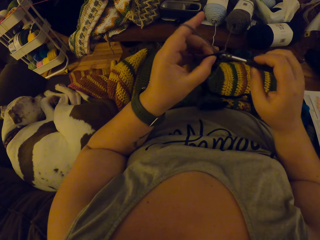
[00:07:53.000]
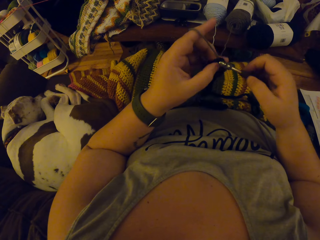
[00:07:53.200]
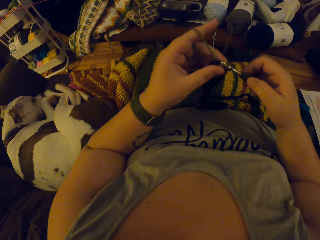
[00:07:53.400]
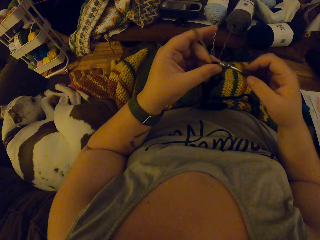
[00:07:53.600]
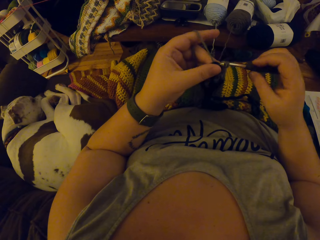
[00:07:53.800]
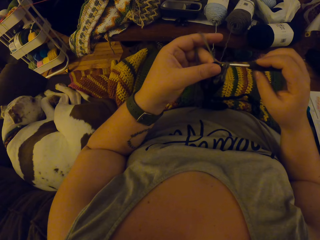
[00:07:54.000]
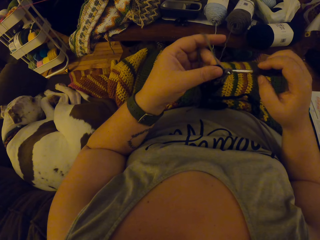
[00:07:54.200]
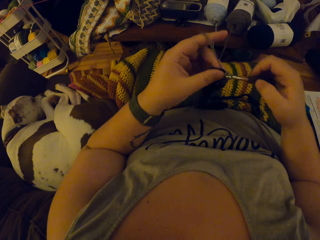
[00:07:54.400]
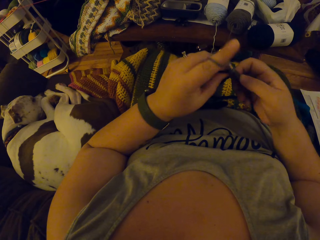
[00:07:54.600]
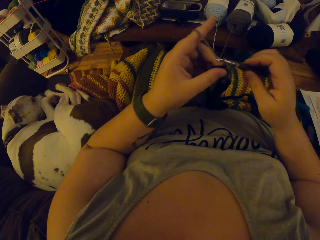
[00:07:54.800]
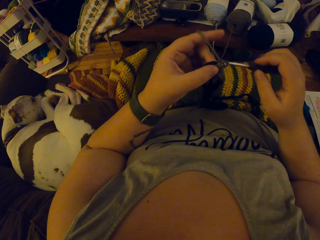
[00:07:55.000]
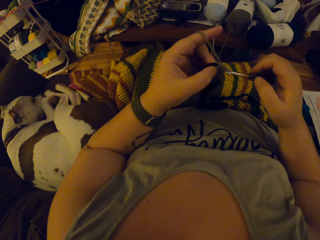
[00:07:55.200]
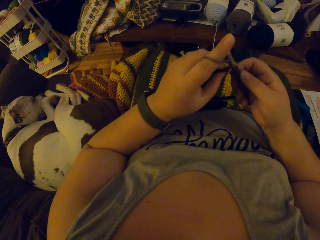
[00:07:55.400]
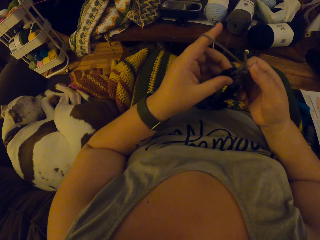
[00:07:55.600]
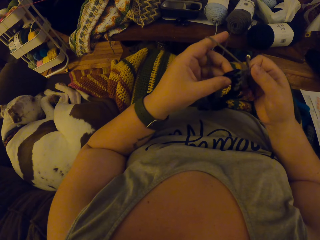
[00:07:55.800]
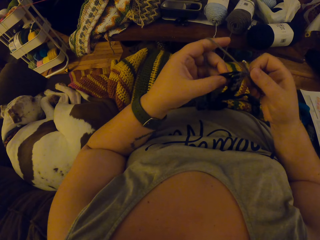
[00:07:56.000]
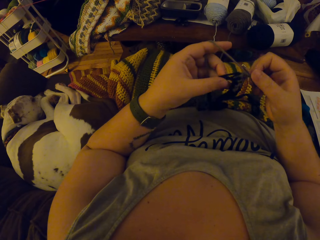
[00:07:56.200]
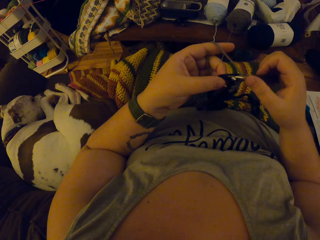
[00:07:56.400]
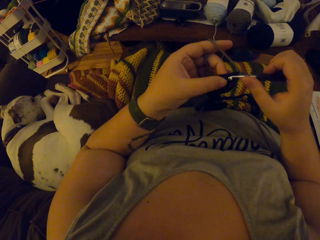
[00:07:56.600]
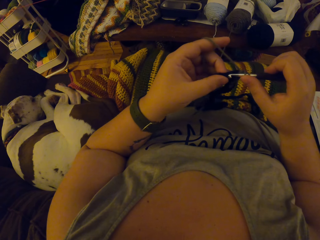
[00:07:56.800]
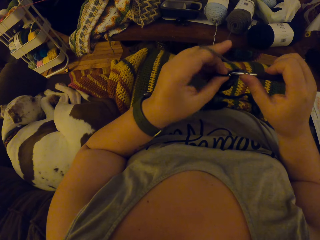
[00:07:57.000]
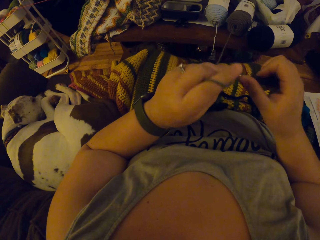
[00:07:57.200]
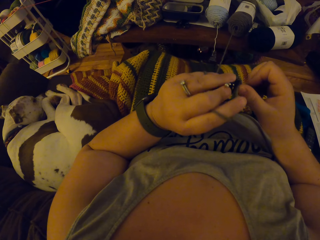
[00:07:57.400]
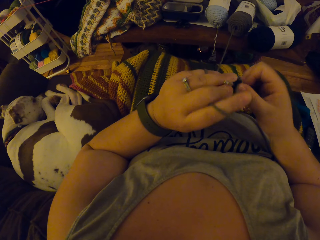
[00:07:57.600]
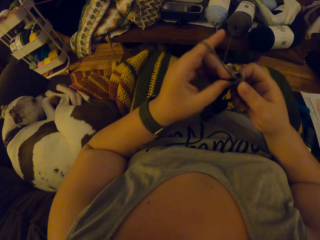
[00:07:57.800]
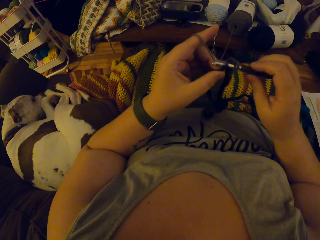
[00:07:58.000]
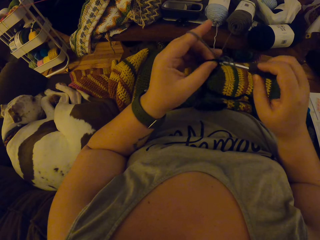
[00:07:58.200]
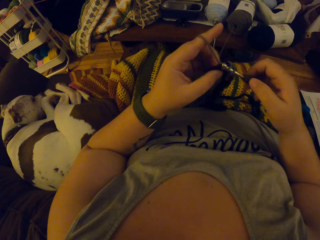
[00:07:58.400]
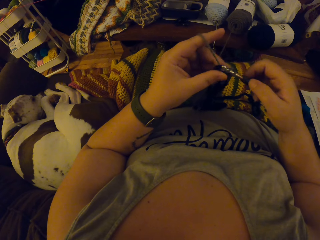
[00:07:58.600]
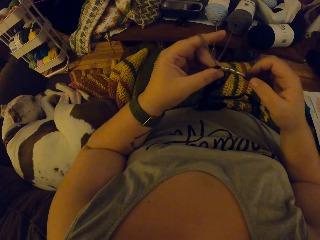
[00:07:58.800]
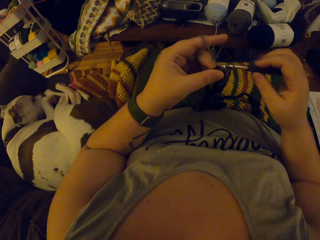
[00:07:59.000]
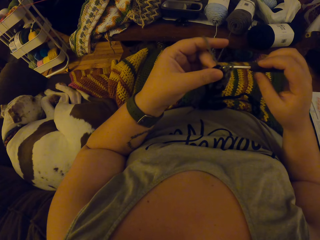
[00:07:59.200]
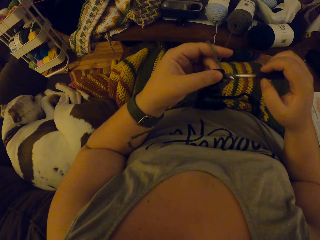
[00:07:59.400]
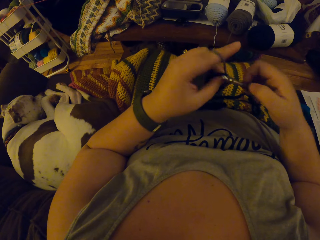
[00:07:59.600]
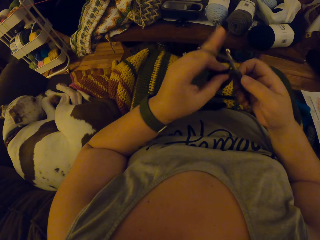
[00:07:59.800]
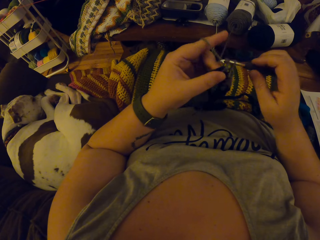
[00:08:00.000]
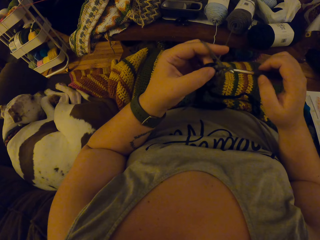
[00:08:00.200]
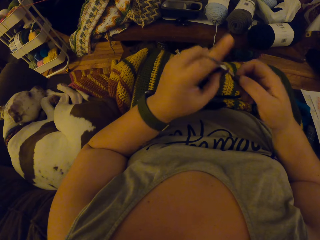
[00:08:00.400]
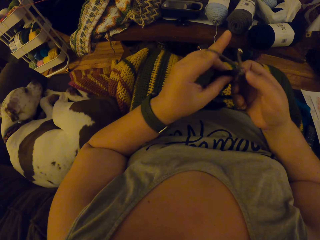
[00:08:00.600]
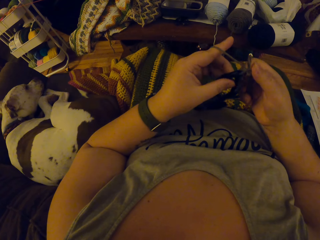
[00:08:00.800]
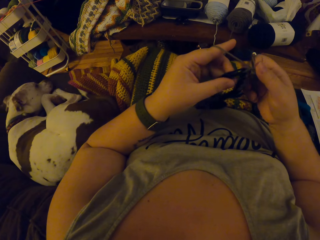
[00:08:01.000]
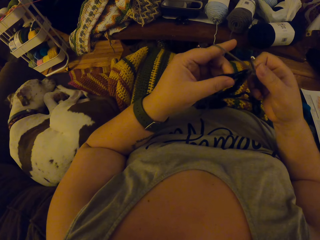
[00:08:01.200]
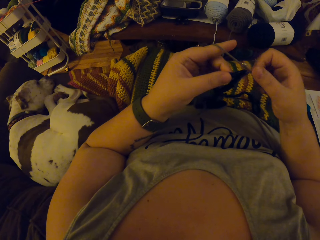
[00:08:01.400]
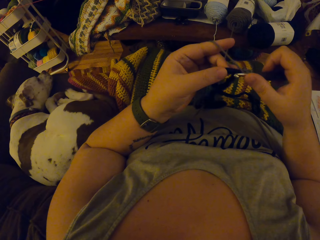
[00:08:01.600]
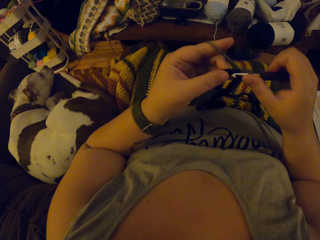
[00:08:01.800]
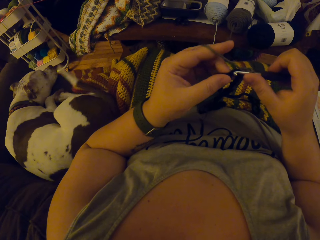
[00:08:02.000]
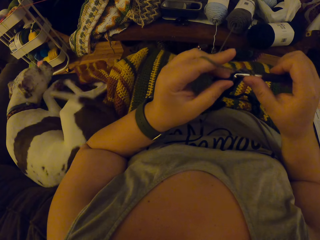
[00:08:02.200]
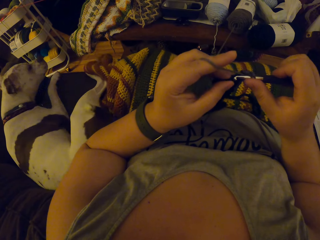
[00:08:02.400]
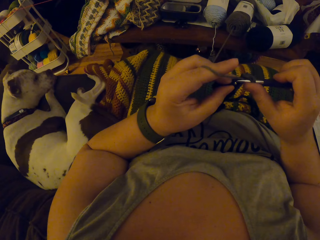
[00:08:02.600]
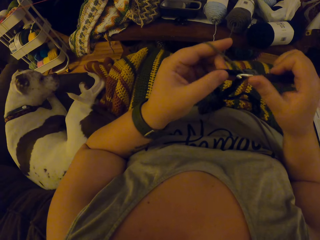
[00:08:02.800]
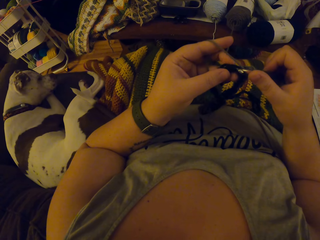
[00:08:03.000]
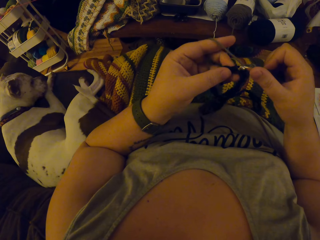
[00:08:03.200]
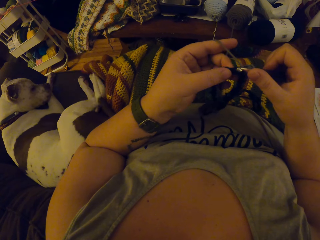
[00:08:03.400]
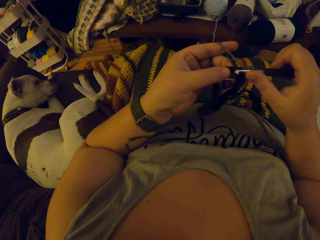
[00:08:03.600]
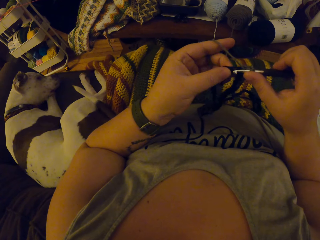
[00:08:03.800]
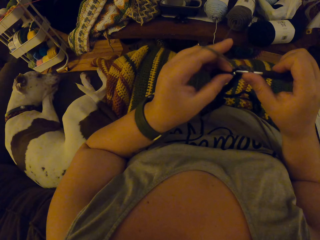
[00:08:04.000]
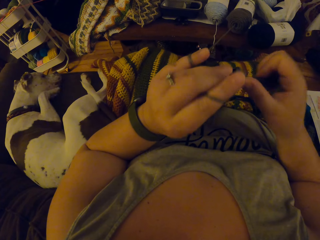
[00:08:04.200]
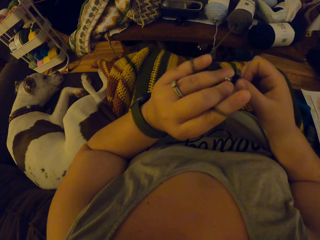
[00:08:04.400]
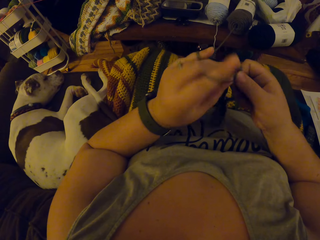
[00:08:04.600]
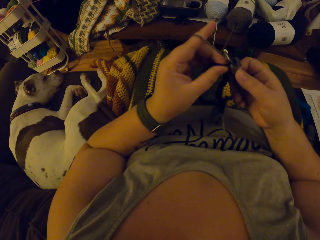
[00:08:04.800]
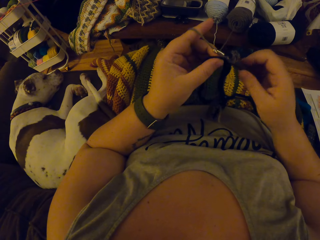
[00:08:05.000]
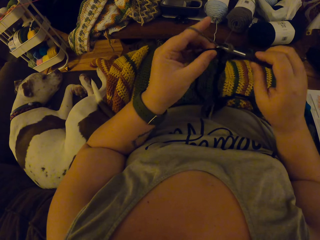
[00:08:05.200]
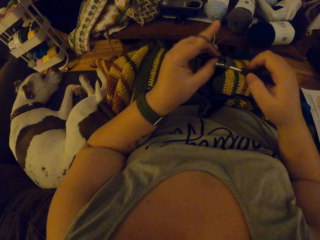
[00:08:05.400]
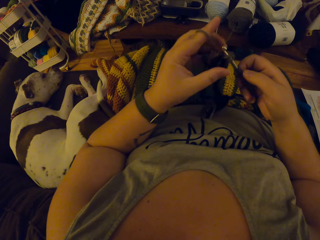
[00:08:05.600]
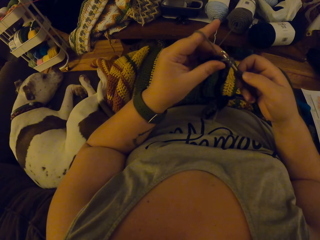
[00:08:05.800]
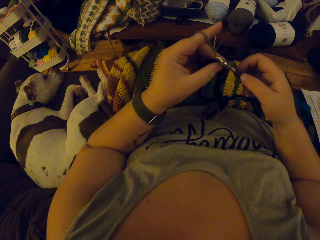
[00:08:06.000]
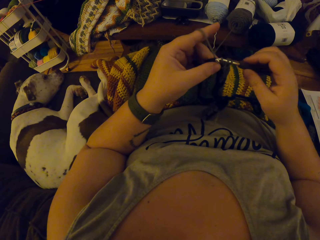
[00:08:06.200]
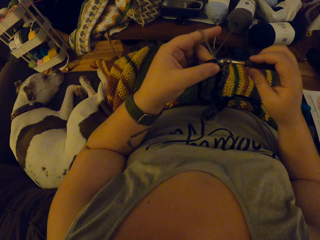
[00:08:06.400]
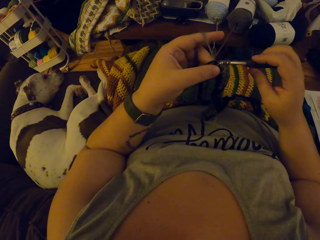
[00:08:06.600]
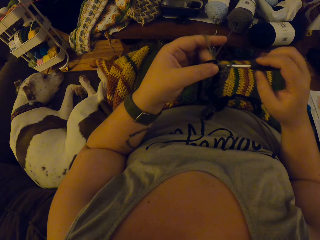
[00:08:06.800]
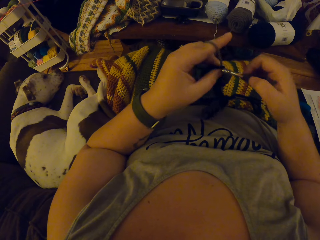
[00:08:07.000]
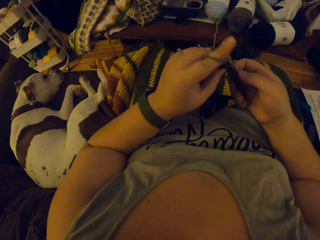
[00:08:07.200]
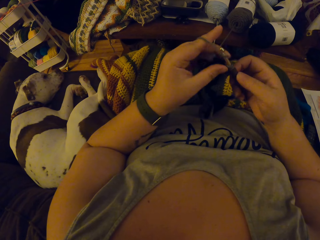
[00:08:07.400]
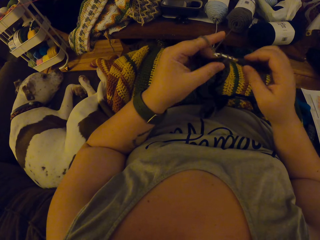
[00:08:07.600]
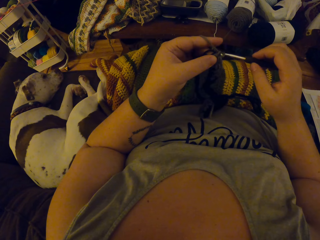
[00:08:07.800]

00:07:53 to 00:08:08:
The camera wearer stares at the cloth. They knit with a knit needle.

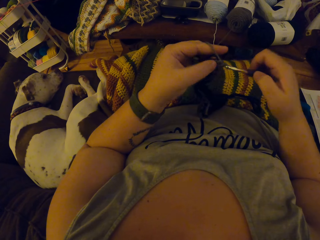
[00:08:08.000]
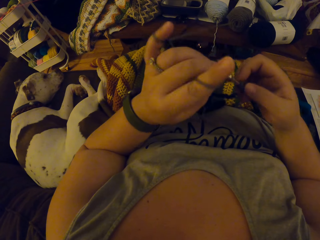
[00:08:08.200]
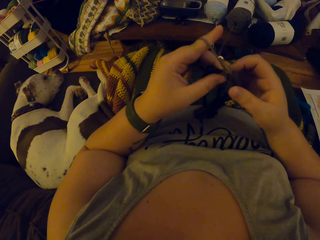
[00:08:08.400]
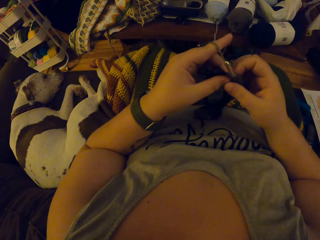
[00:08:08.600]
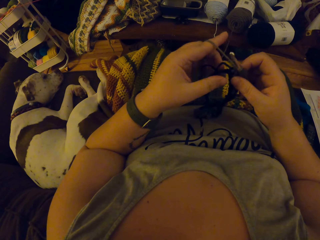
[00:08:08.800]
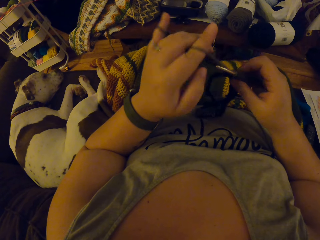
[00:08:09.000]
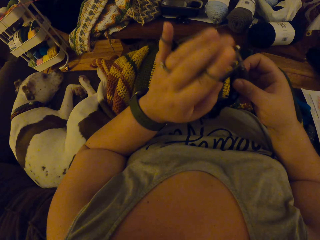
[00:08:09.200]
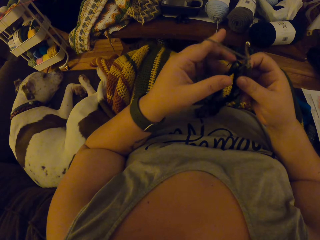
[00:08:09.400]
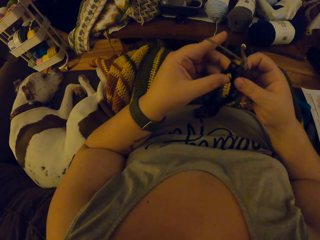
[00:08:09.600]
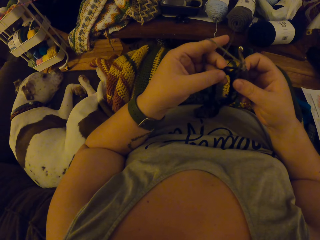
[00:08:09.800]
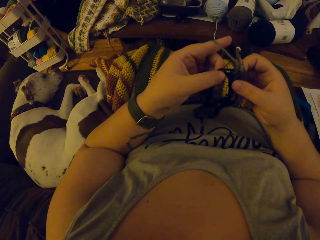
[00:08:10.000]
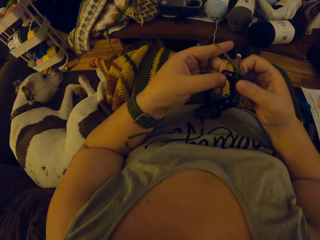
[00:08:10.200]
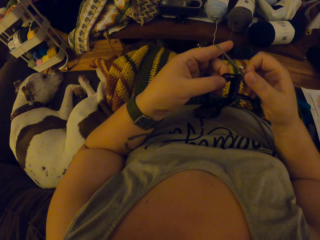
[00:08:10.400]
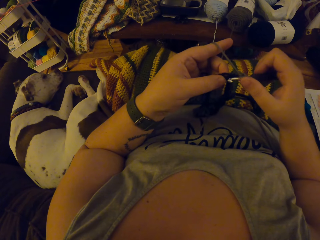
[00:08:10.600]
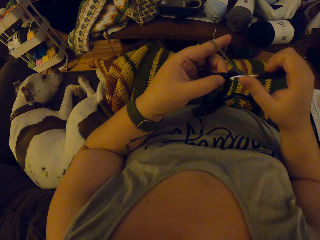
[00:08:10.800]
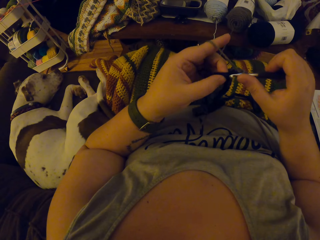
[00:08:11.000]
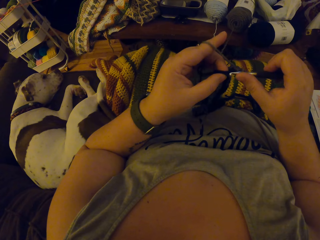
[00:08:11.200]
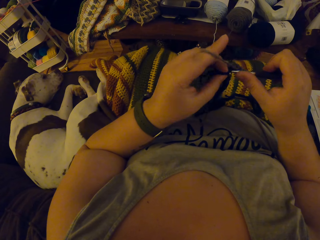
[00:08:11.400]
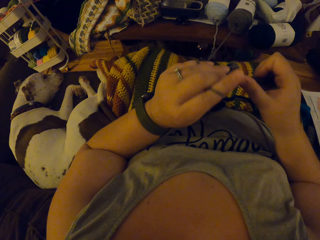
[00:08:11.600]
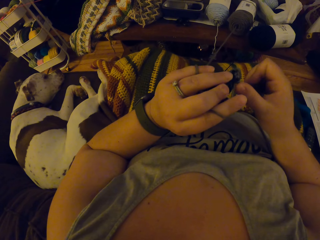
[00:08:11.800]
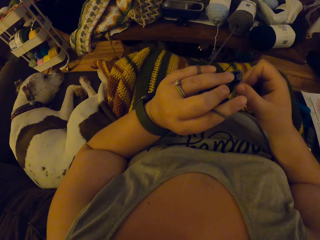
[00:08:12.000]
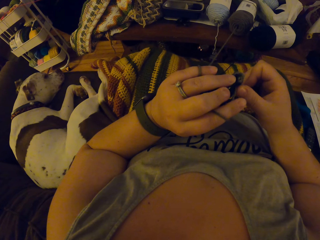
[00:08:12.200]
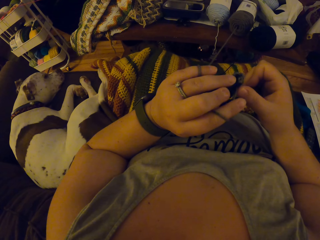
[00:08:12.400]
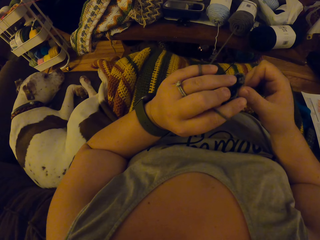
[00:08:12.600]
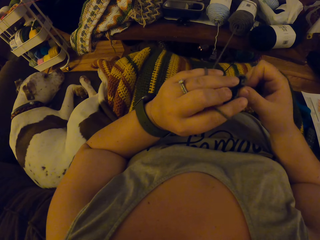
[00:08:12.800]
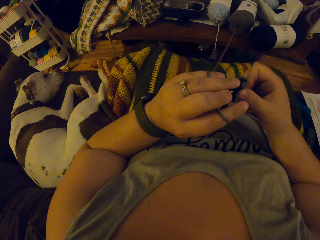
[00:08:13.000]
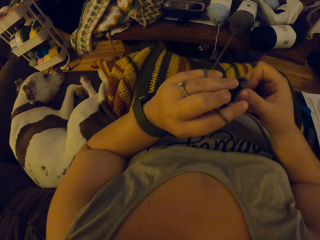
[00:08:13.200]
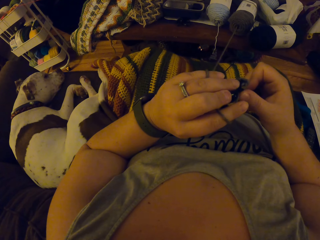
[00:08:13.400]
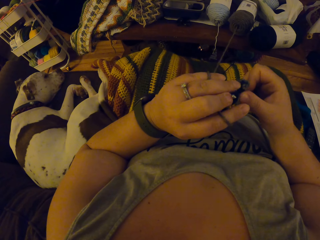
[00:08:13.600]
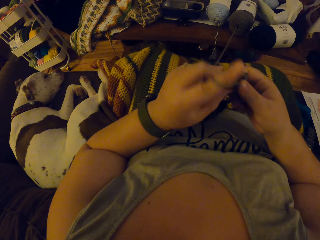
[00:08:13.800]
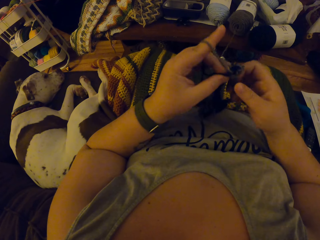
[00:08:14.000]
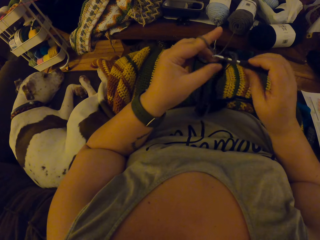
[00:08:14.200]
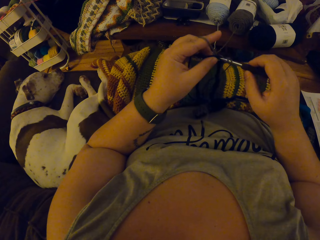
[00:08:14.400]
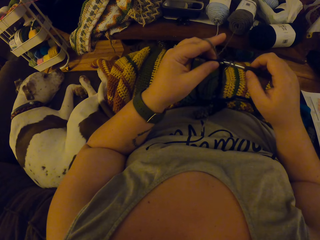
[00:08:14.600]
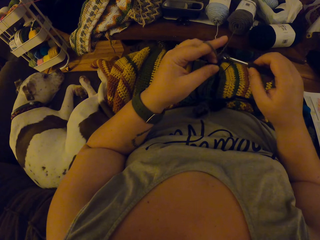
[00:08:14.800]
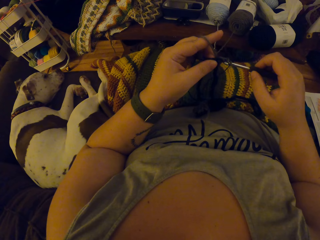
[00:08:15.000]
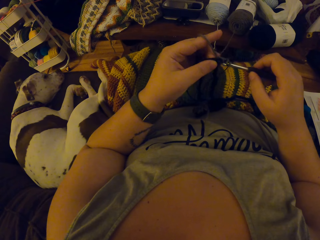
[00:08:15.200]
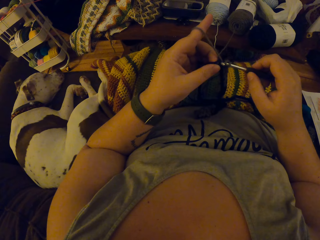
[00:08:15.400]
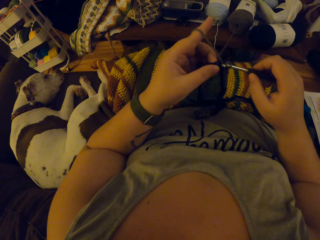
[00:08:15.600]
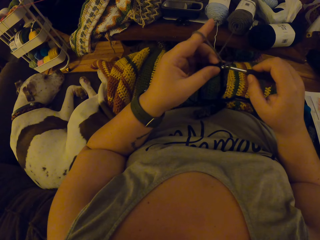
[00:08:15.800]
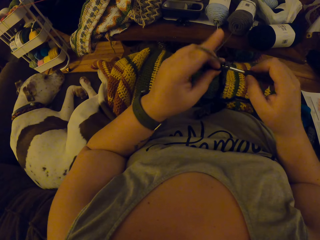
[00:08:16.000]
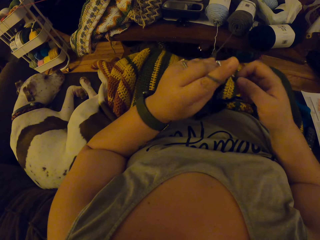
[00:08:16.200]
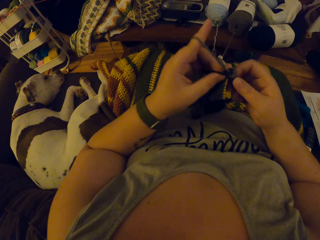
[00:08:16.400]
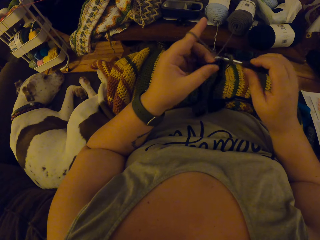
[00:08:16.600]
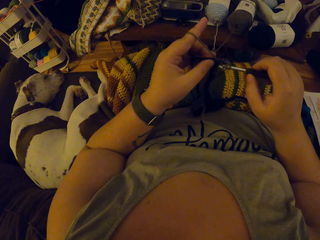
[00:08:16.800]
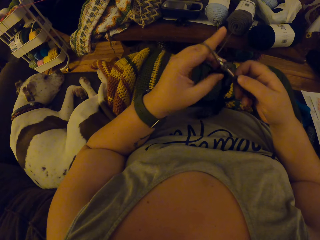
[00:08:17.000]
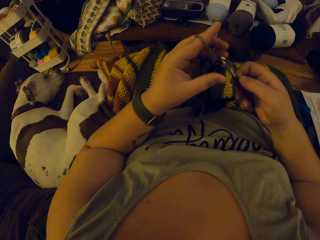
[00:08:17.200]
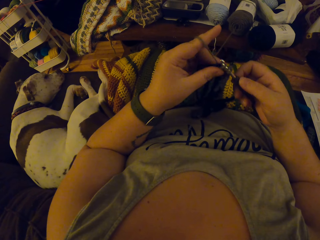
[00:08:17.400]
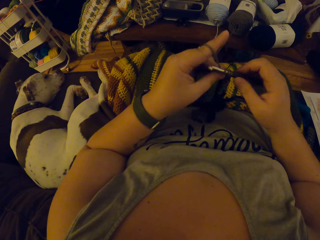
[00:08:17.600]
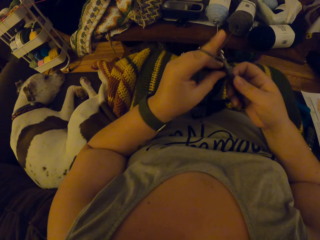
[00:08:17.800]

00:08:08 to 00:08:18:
The camera wearer inspects the yarn. They knit with a knit needle.
